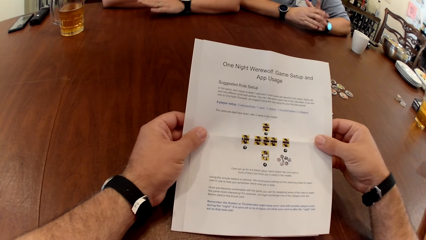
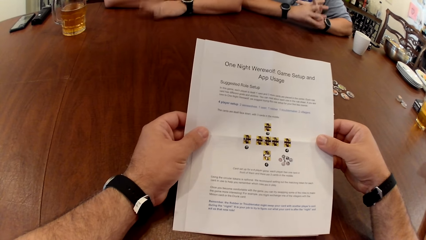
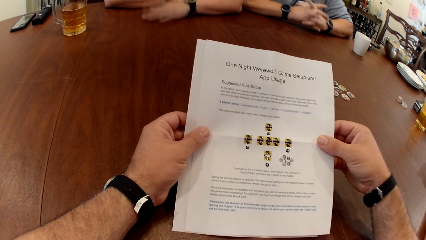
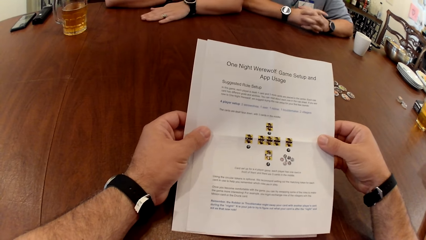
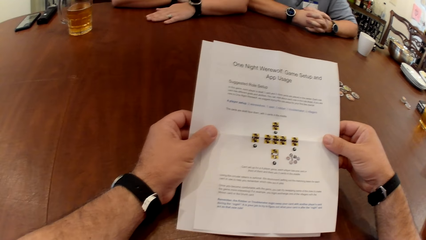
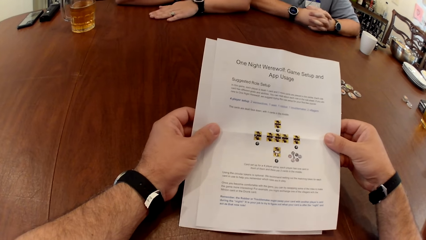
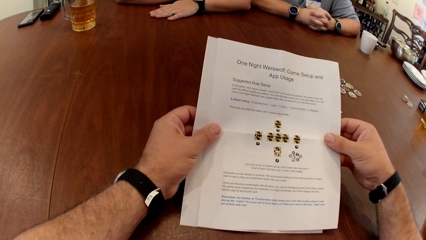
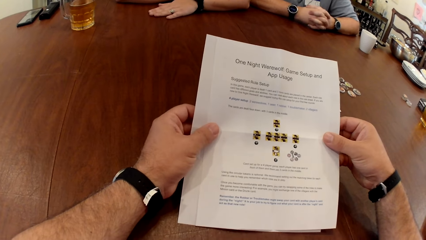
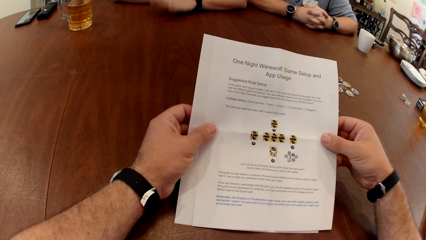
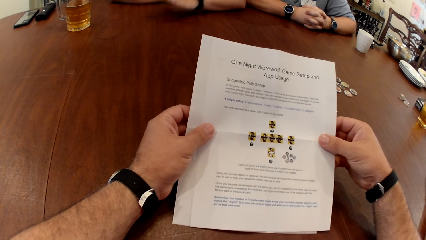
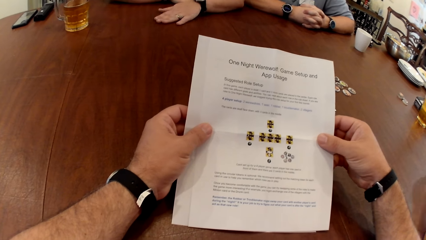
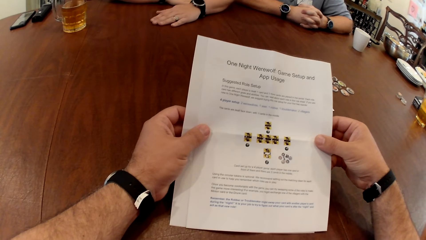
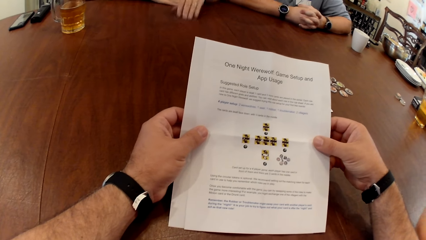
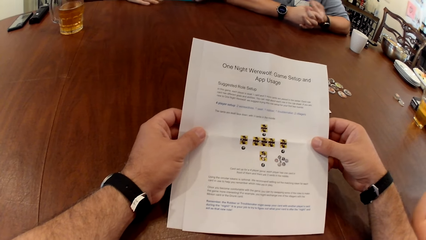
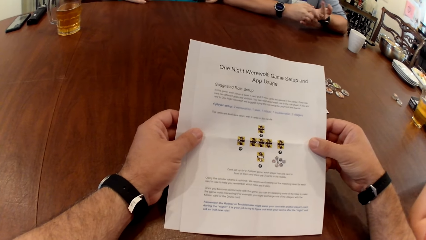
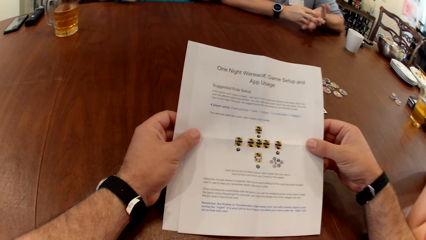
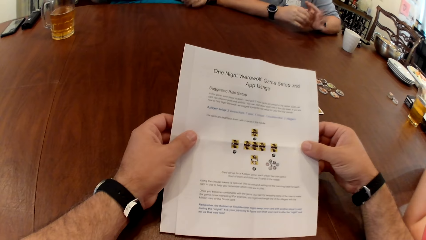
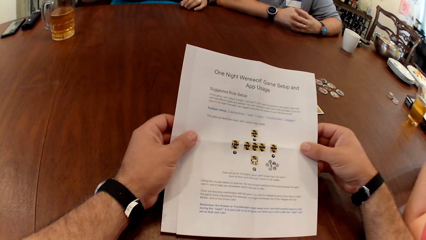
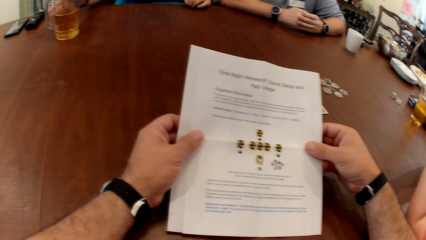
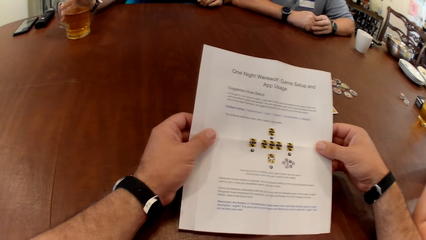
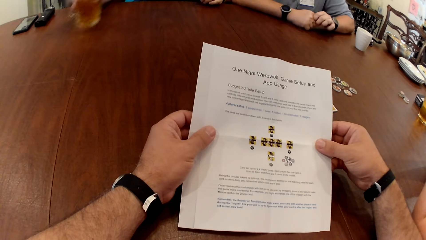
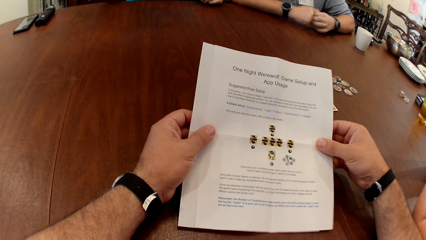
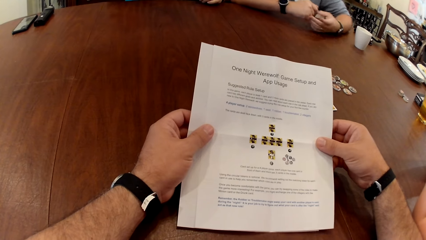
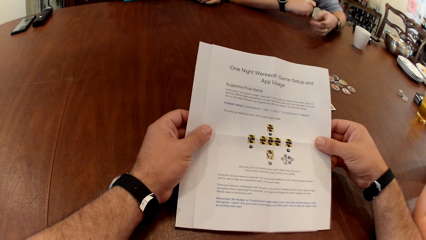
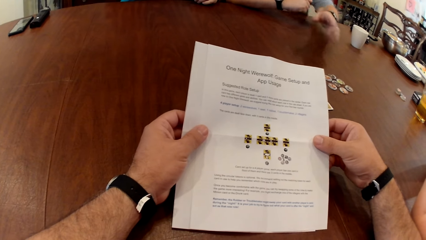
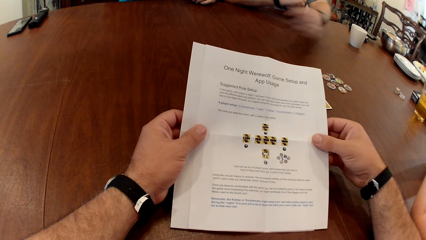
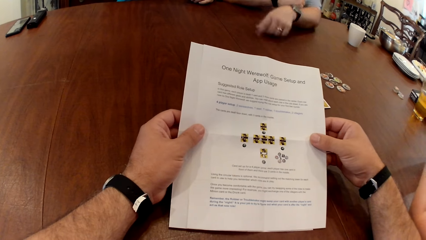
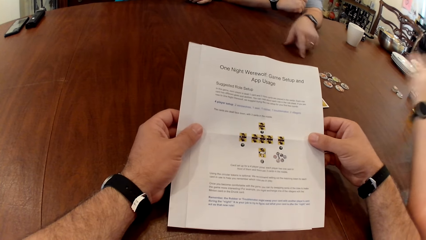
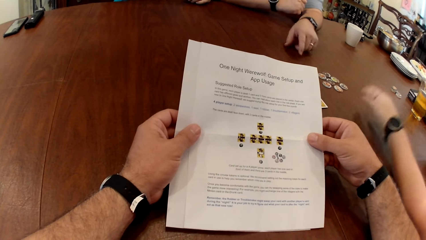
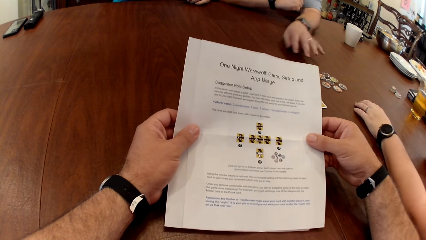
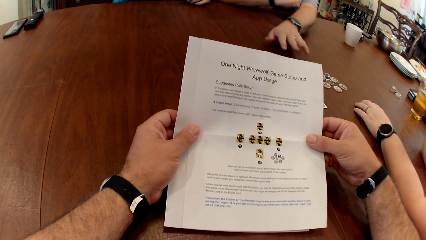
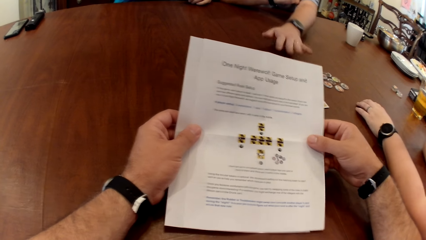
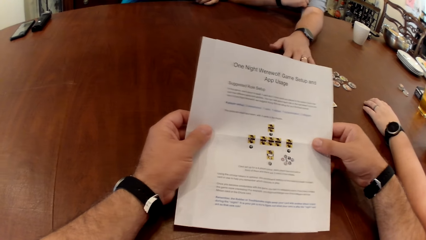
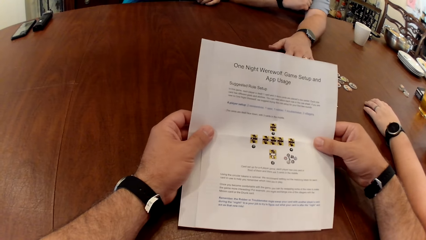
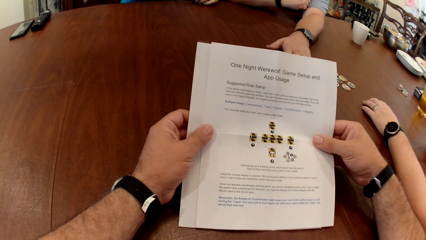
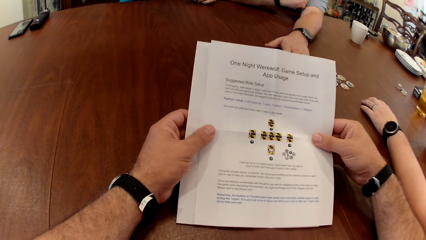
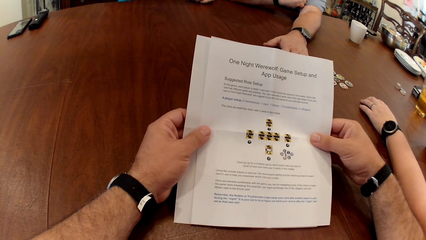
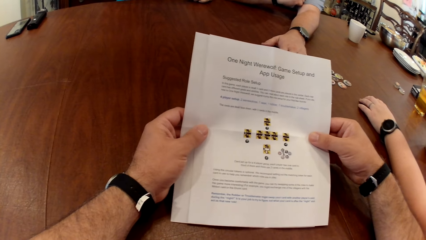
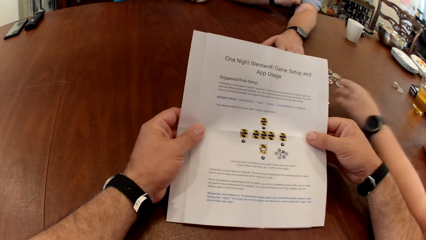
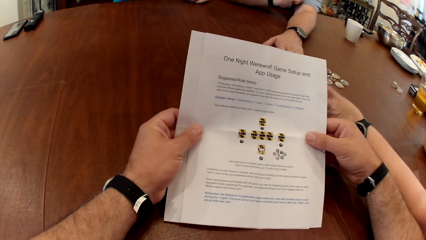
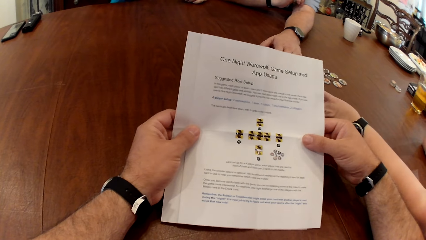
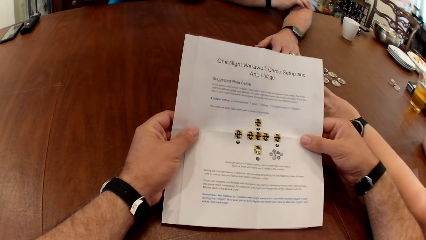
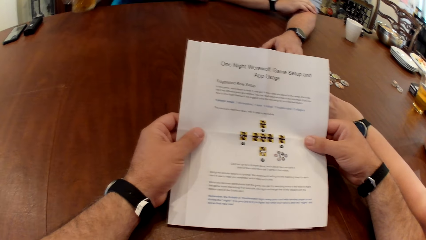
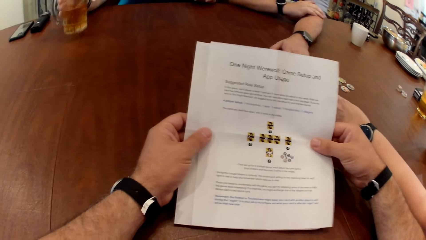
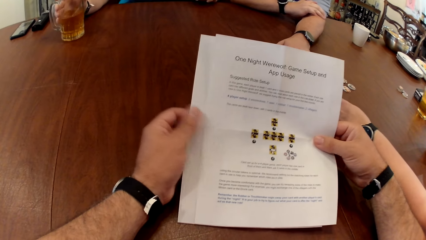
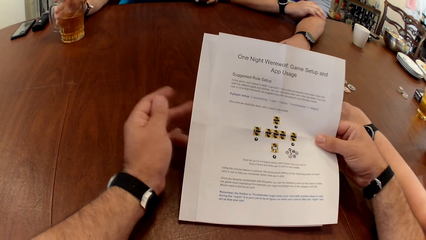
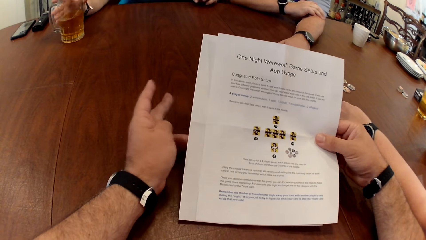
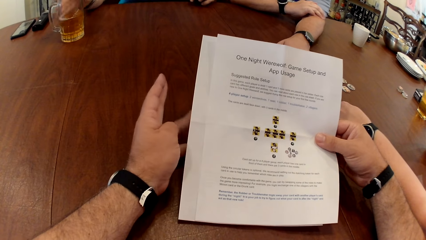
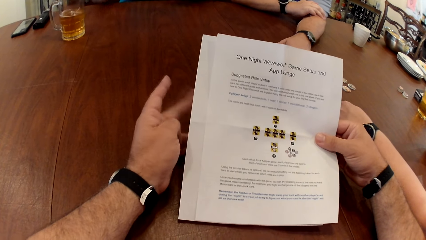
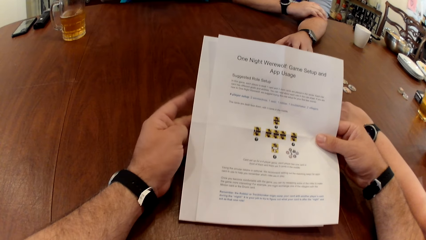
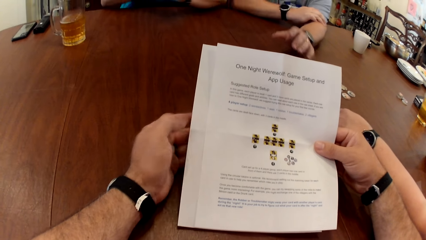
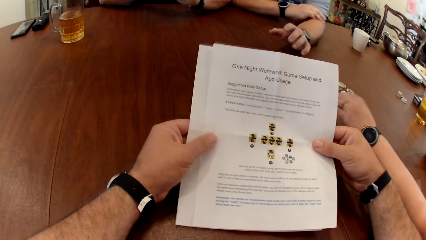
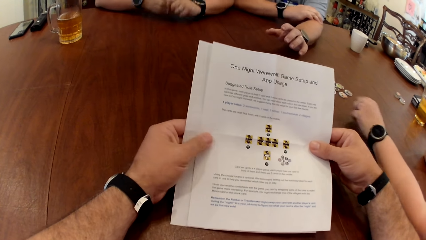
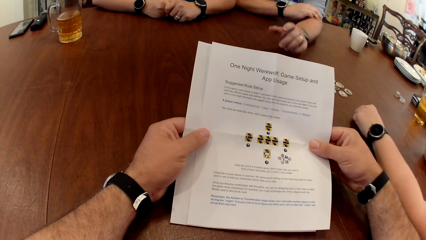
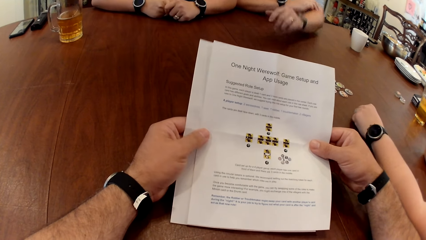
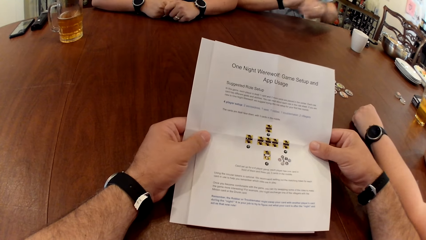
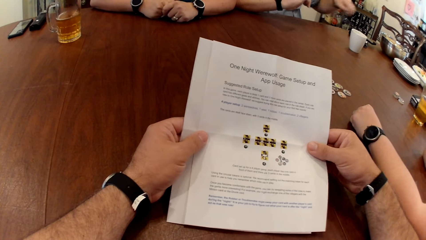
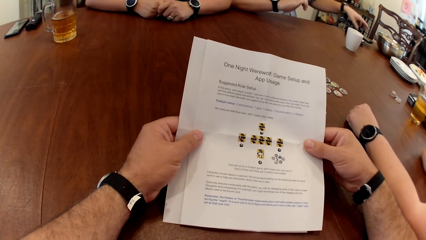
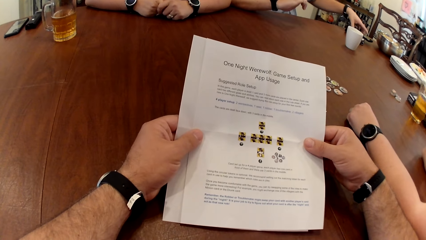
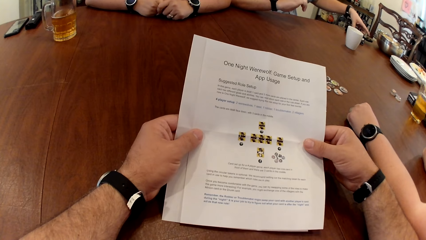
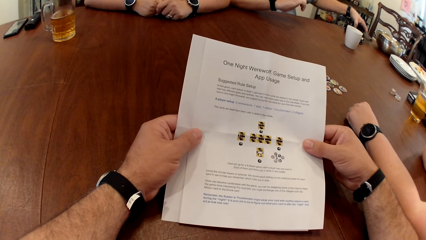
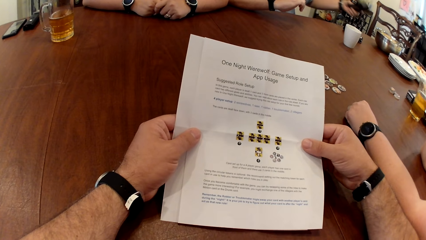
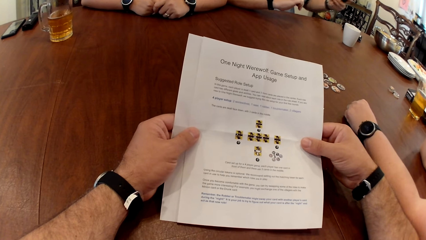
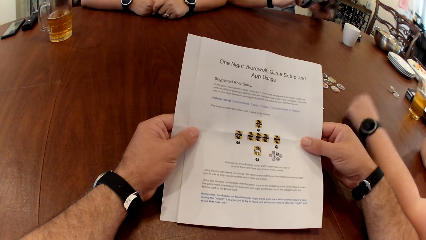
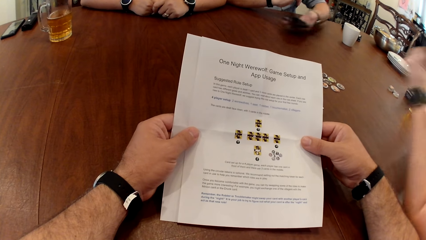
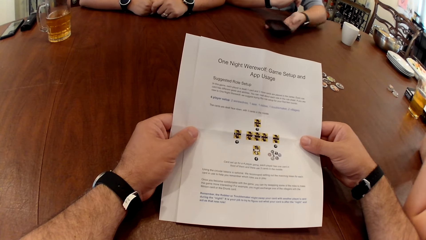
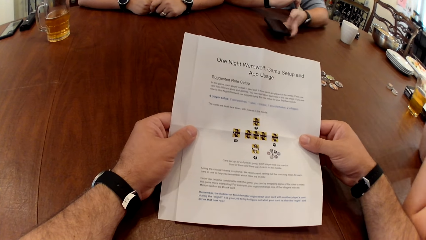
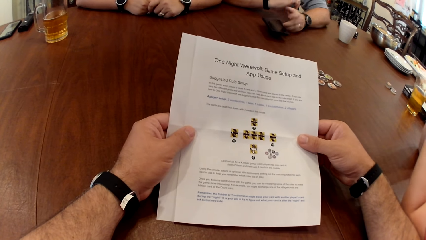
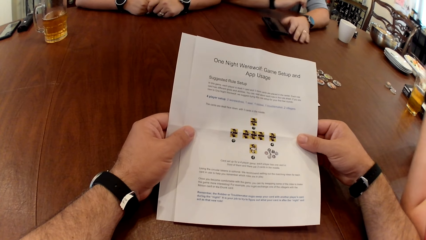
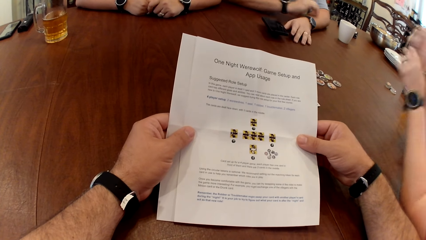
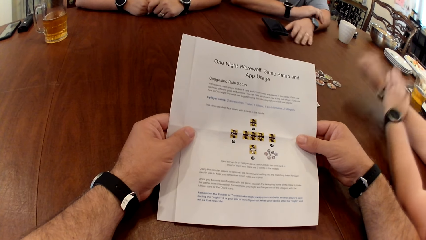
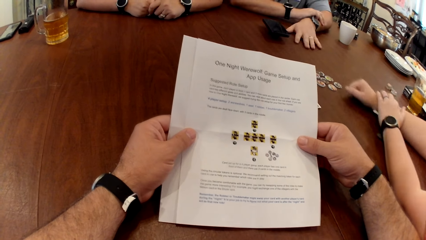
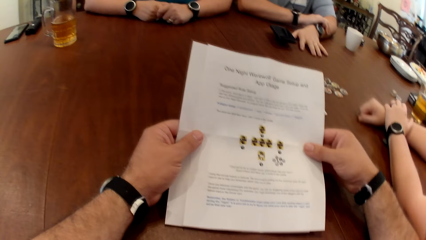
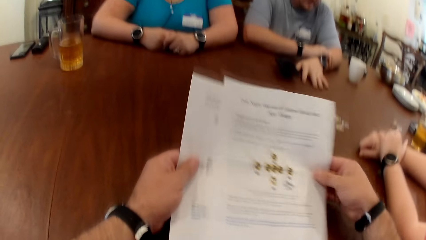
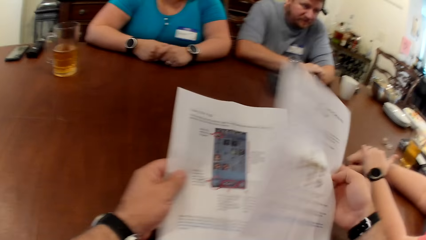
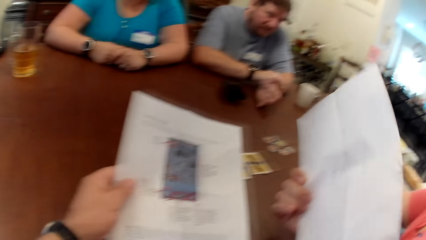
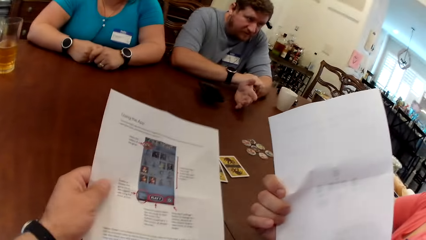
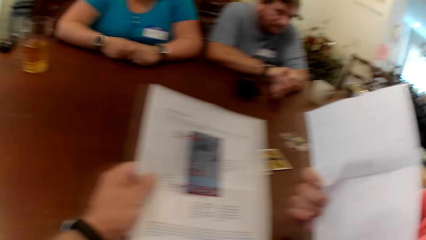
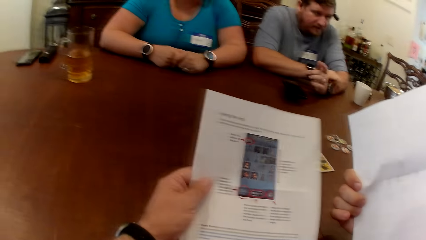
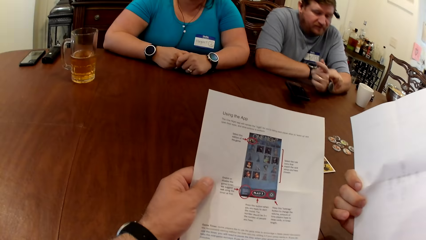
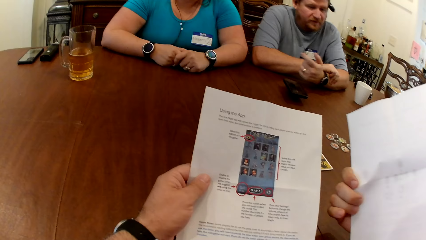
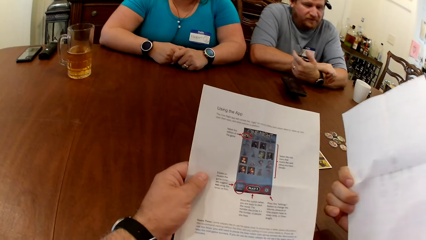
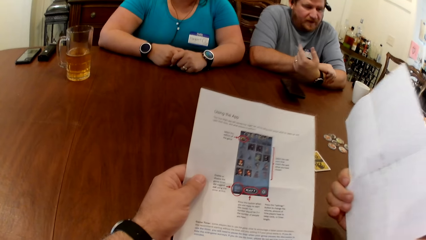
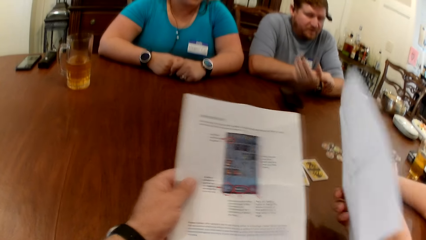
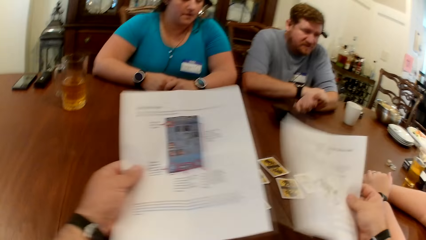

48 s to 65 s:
A woman taps the table with her right hand. The woman interacts with the camera wearer, a man and another woman. The first woman picks up a glass of beer on the table with her right hand. The camera wearer reads the paper loudly. The man gestures with his left hand. The other woman places her left hand on the table. The man places his left hand on the table. The first woman drops the glass of beer on the table with her left hand. The camera wearer stretches his hands. The man picks up the phone from the table with his left hand. The man drops the phone on the table with his left hand. The other woman places both hands on the table. The camera wearer separates the game manual with both hands. He reads the other paper. He puts the game manual in both hands together.
